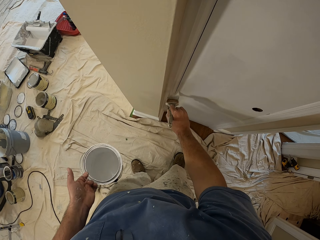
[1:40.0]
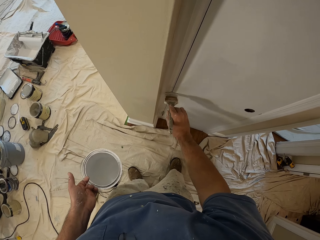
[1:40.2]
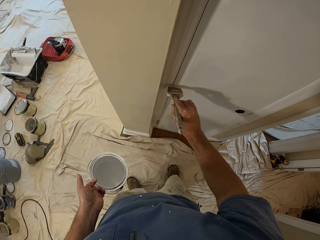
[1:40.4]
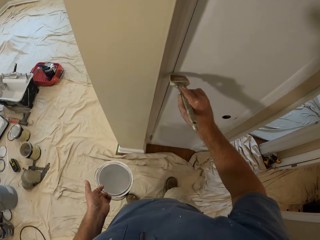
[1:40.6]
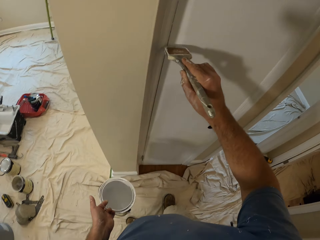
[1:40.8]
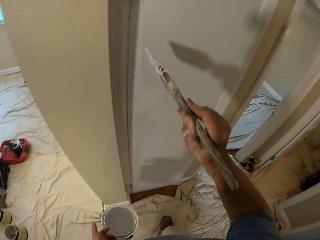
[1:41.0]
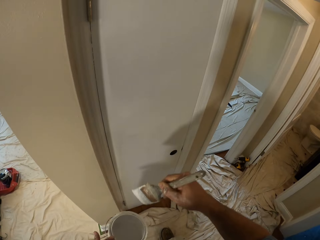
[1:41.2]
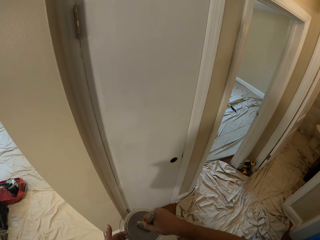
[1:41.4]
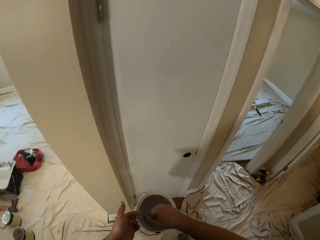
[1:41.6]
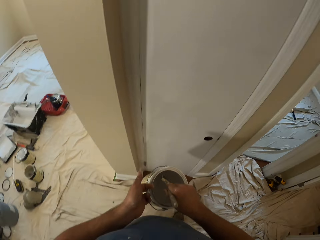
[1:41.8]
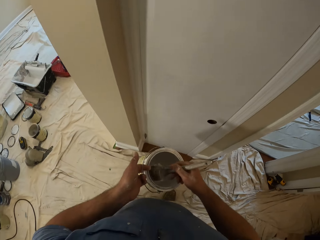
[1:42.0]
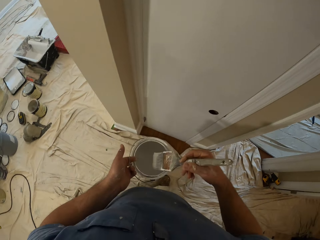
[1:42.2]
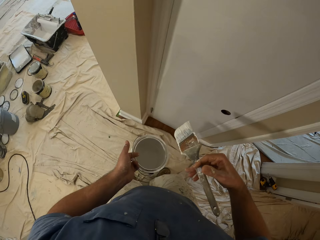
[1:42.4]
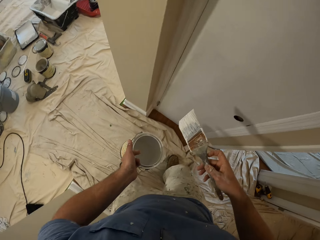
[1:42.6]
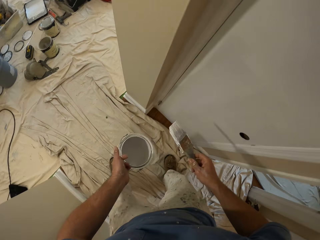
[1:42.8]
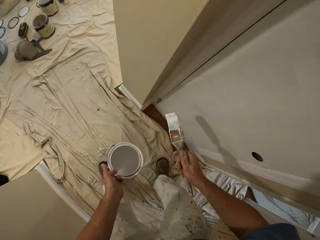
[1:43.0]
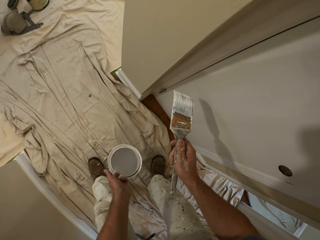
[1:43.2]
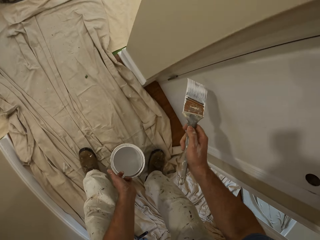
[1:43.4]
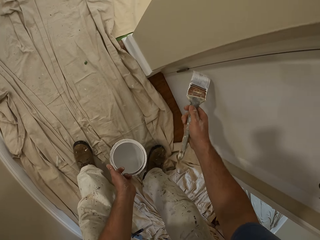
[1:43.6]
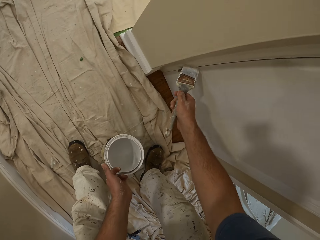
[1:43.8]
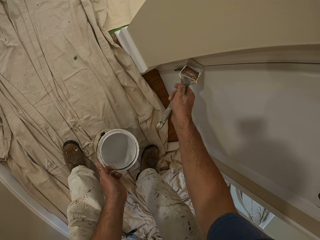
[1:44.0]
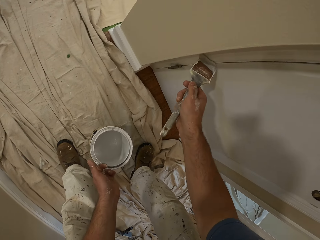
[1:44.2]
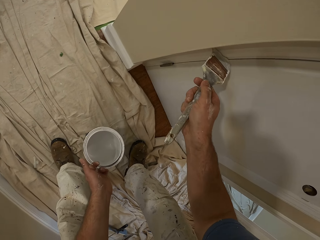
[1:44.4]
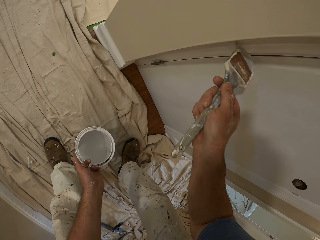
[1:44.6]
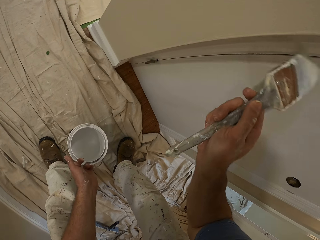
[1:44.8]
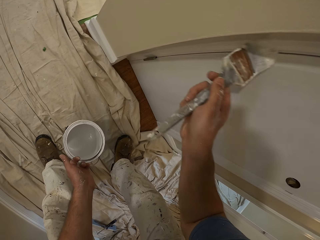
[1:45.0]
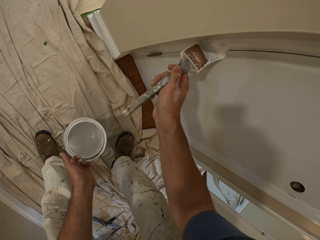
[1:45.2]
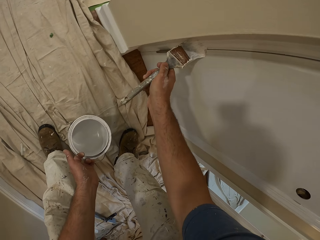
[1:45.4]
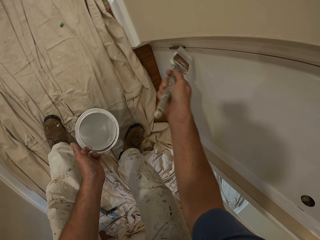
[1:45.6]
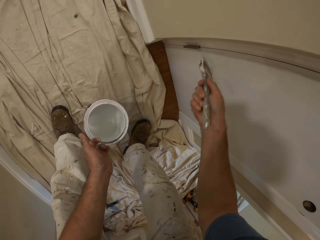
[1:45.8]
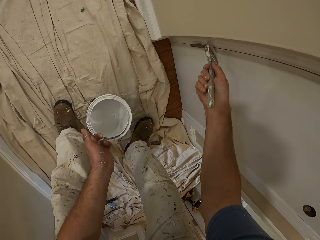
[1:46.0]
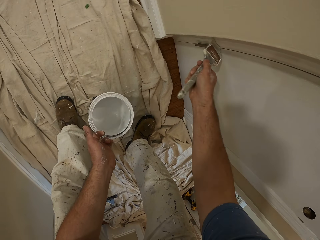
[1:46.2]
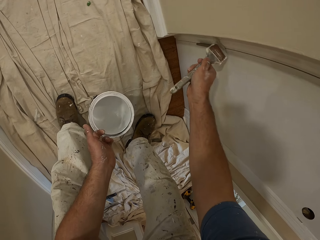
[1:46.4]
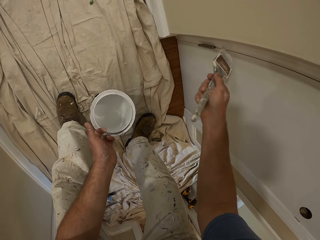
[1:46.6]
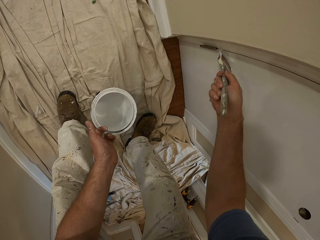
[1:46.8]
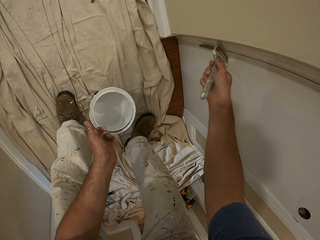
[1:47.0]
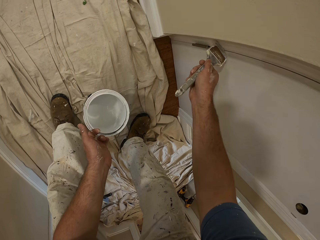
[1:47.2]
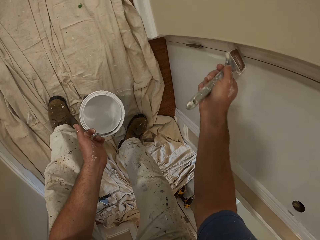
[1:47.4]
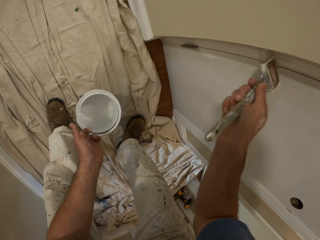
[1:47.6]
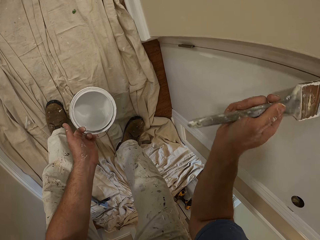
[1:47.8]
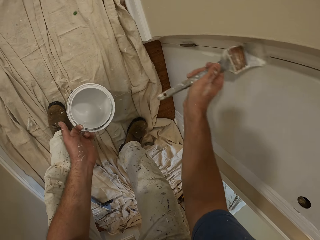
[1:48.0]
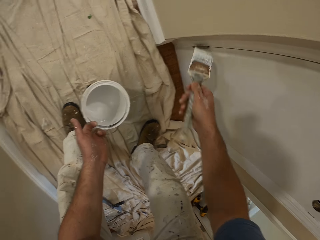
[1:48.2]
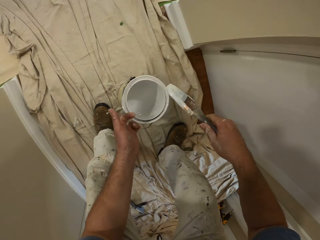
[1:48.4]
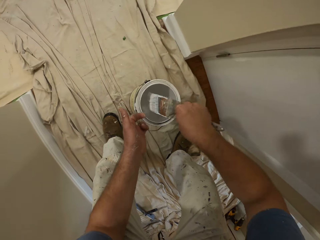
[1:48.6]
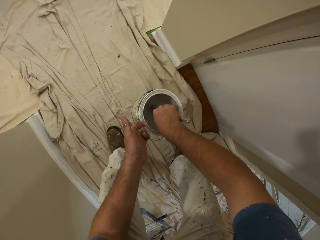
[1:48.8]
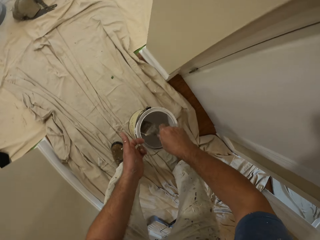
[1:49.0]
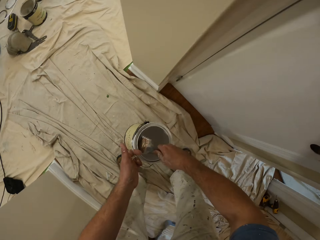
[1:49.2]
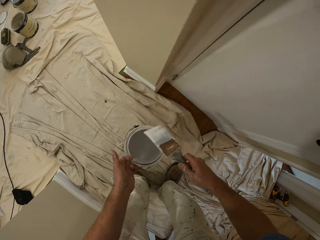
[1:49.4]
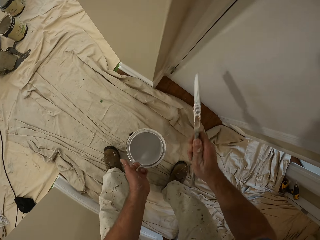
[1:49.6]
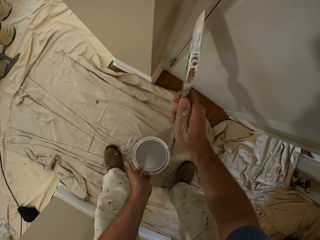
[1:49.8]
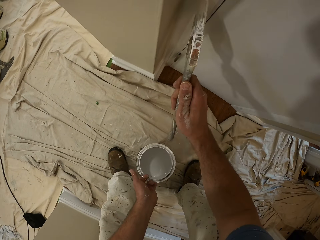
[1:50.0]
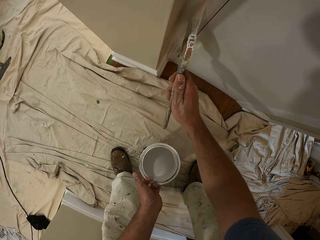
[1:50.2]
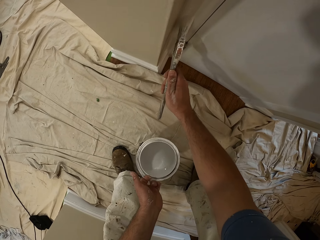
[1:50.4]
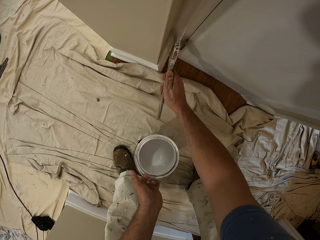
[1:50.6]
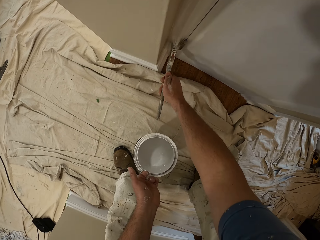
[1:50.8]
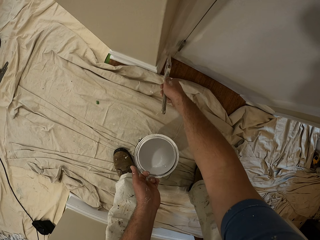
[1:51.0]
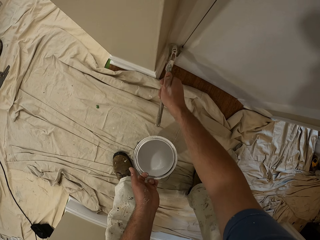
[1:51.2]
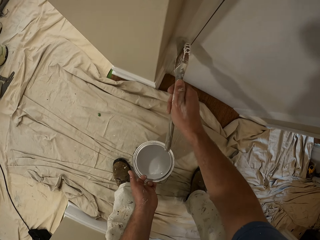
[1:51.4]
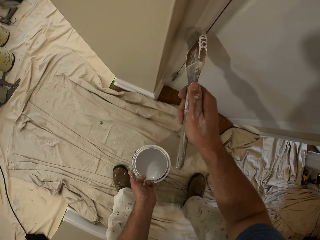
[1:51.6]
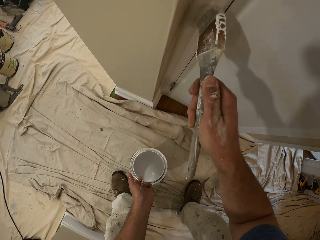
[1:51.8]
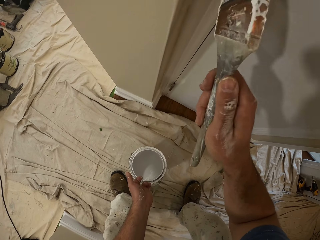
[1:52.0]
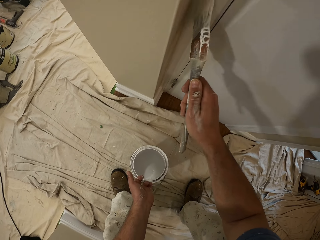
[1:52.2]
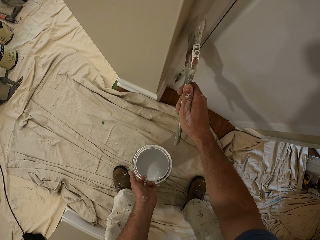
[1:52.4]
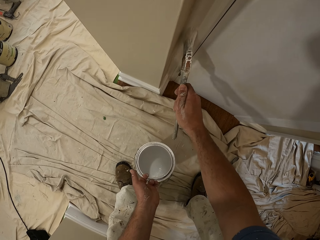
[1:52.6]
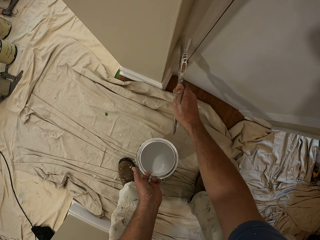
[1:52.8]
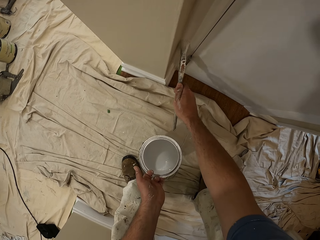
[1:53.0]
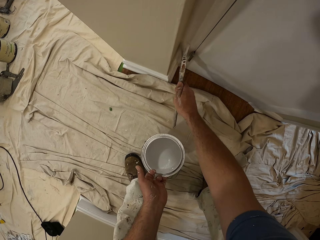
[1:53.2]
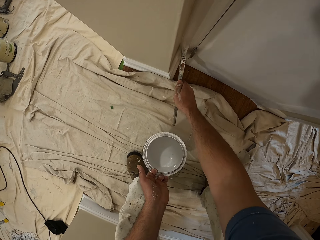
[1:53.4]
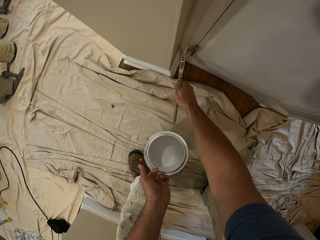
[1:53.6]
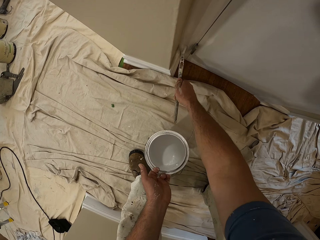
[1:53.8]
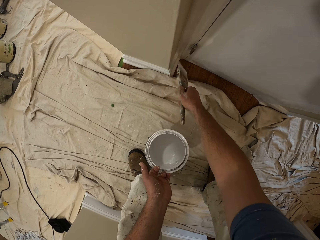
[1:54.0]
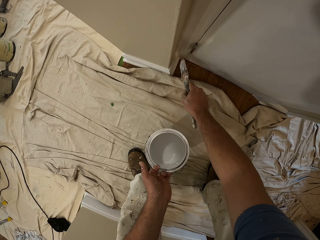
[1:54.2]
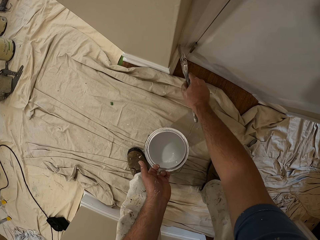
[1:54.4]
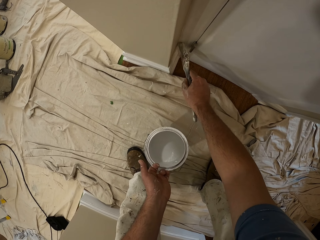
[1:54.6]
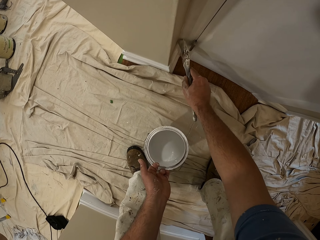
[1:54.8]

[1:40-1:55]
The camera wearer lowers the paint brush from the door. They dip the paint brush in the paint. They lift up the paint brush from the paint. They lower the paint to the floor. They paint the door white with the paint brush. They dip the paint brush in the paint. They lift up the paint brush from the paint. They paint the door white with the paint brush.

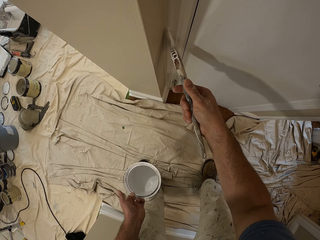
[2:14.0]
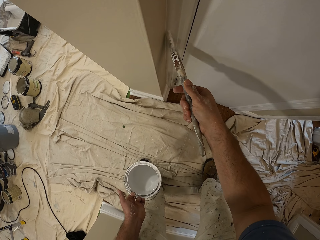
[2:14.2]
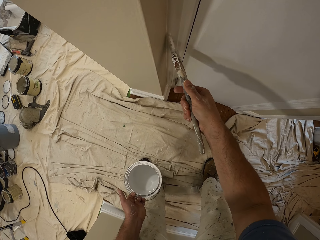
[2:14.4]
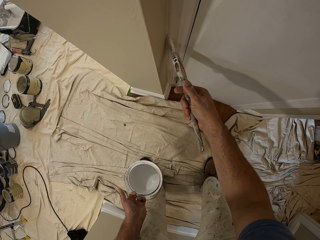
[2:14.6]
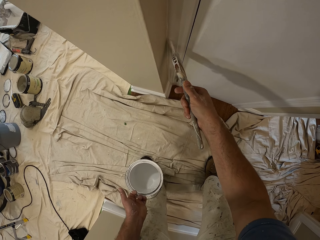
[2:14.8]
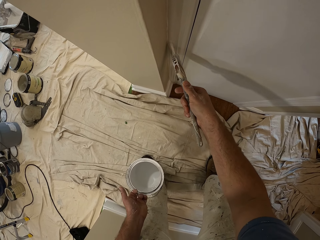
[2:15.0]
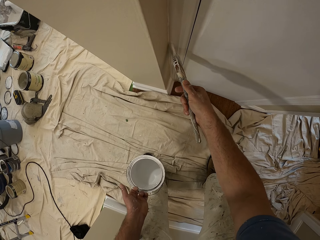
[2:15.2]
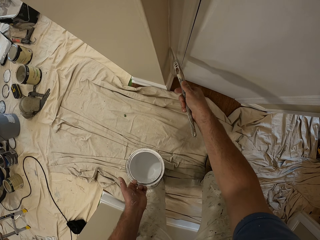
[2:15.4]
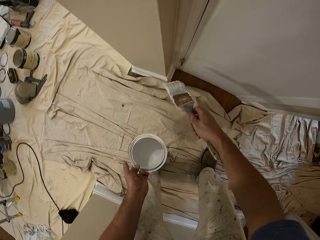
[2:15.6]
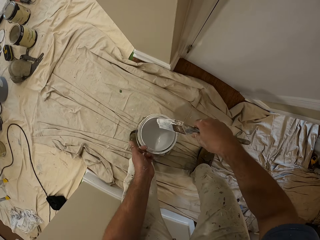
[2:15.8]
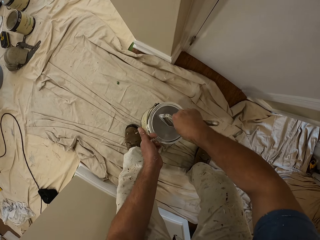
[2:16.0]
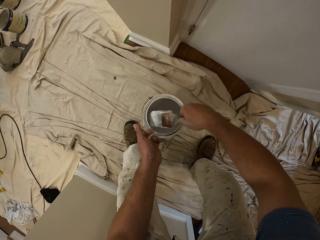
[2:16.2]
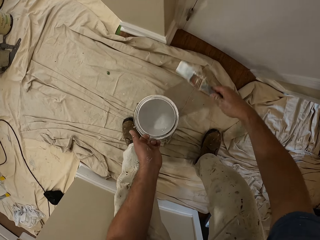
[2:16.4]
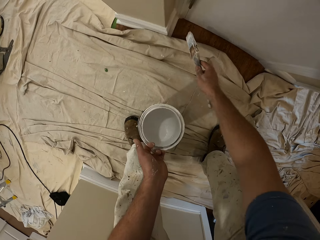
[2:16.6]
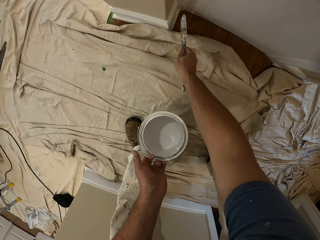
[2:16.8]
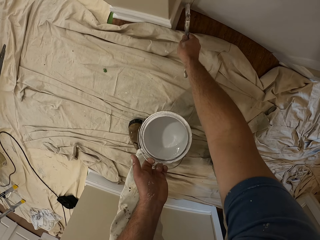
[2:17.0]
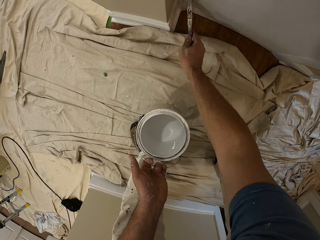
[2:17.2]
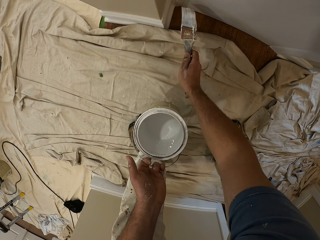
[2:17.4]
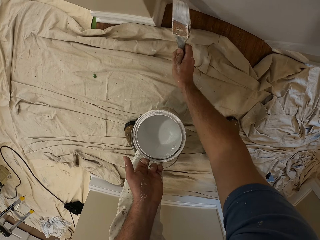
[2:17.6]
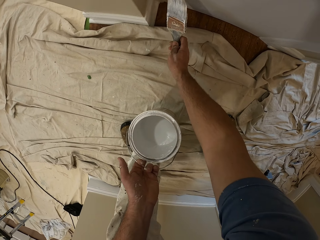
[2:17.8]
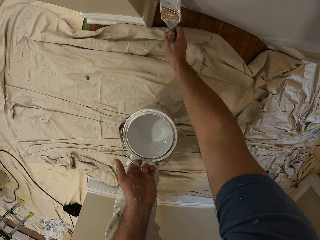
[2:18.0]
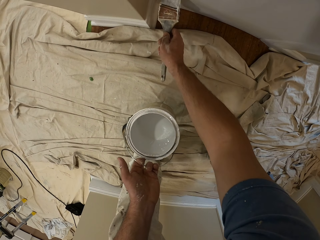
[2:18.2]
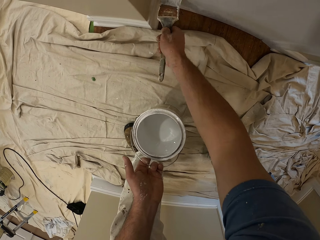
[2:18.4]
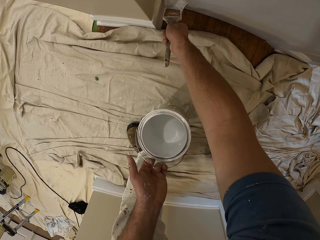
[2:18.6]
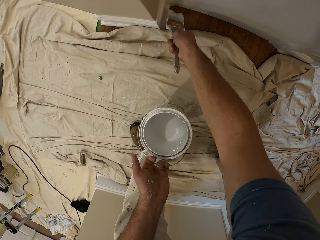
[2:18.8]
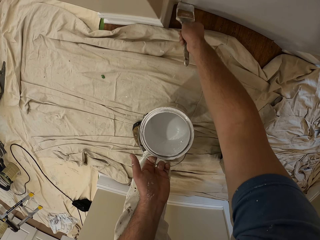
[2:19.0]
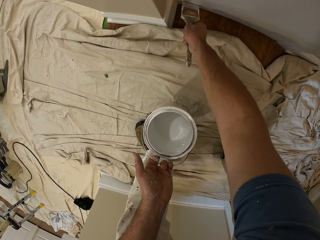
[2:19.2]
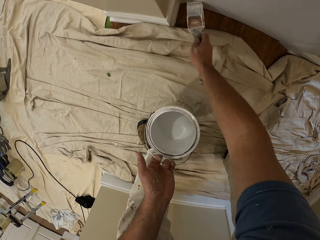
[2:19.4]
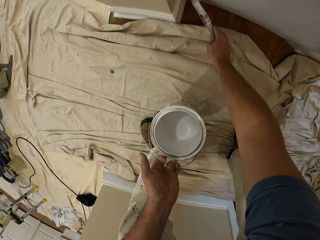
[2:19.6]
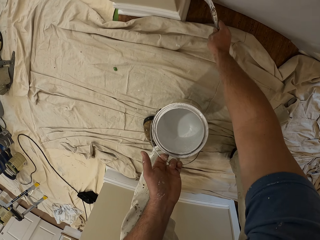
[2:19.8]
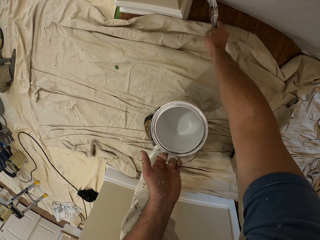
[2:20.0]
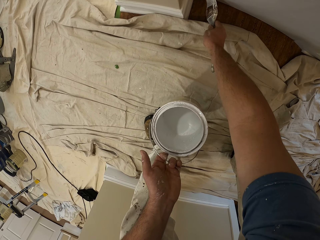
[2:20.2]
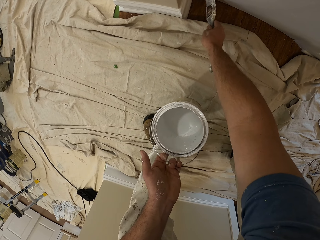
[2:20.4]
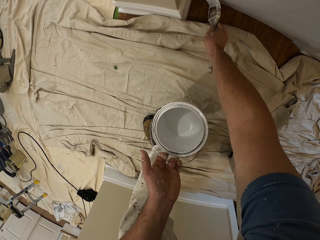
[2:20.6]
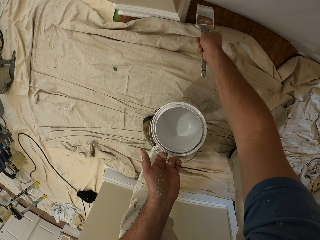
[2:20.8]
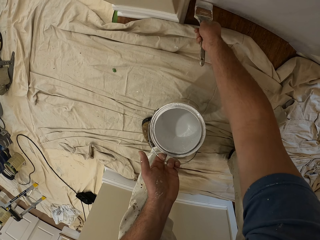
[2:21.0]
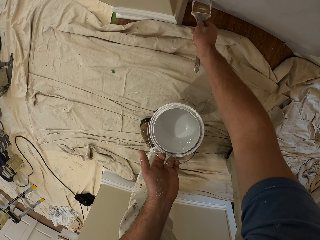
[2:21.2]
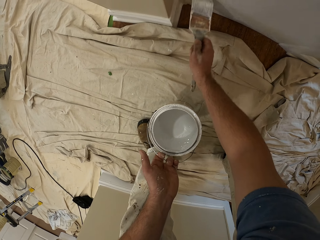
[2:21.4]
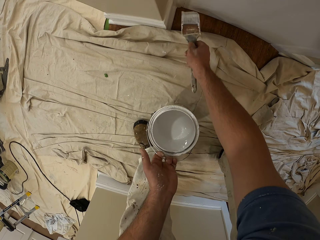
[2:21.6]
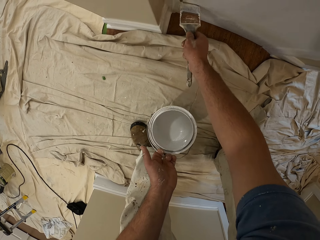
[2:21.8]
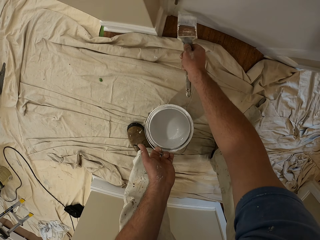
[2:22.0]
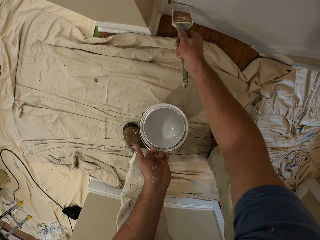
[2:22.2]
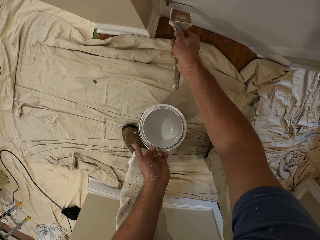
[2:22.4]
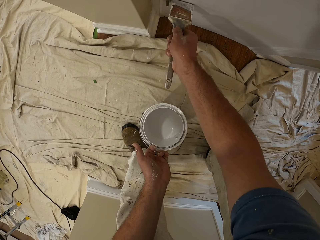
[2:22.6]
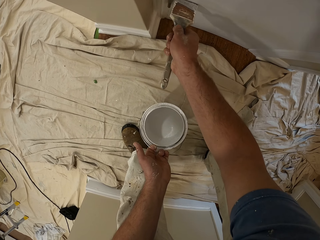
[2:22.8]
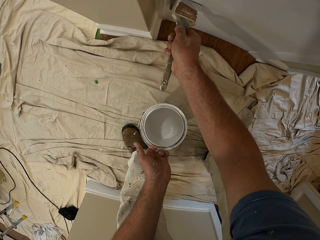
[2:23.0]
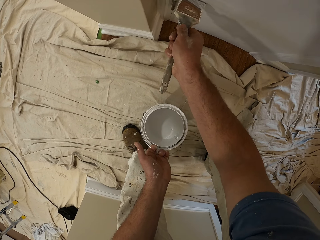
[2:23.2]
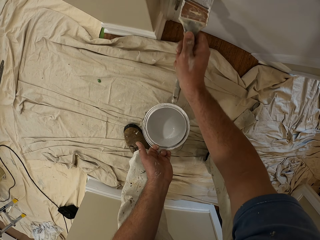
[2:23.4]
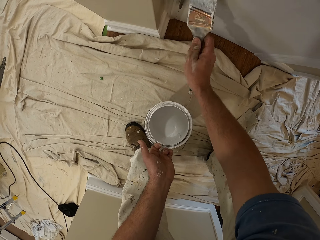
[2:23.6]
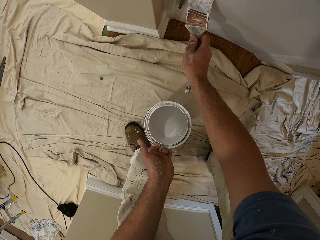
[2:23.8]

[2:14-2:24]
The camera wearer removes the paint brush from the door. They dip the paint brush in the paint. They lift up the paint brush from the paint. They paint the door white with the paint brush.
